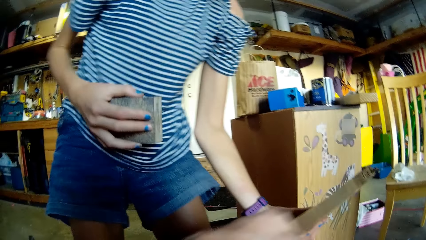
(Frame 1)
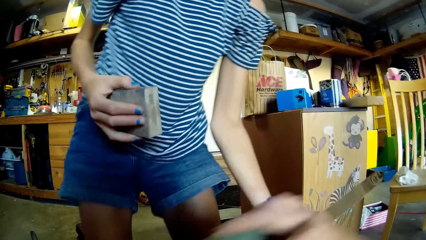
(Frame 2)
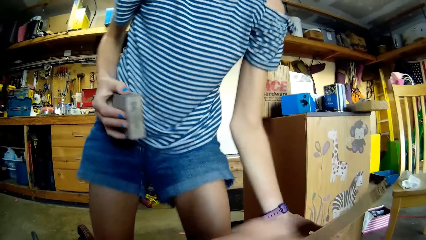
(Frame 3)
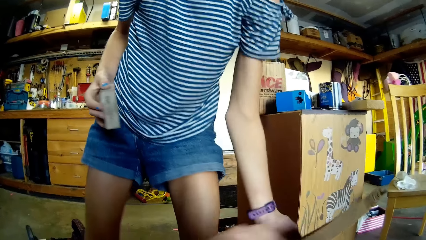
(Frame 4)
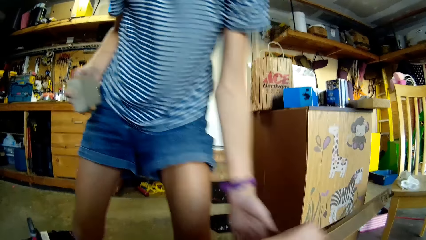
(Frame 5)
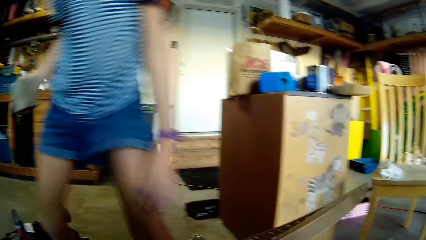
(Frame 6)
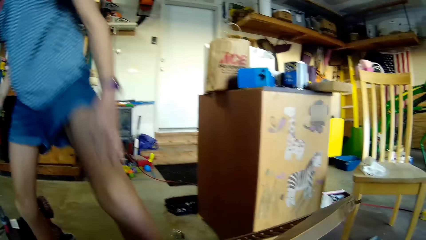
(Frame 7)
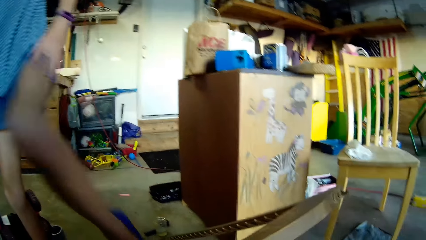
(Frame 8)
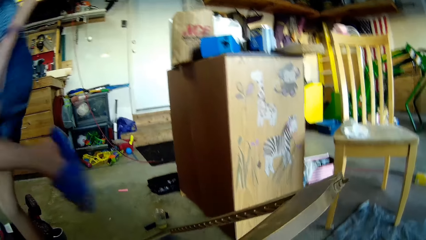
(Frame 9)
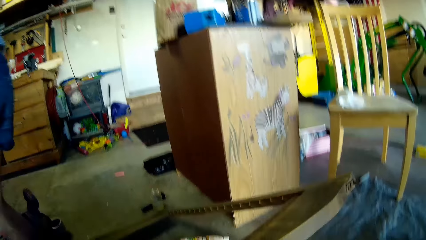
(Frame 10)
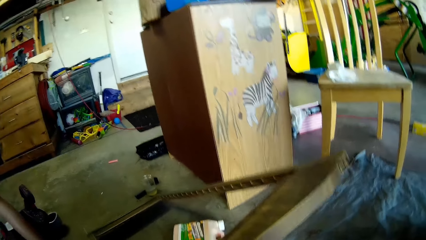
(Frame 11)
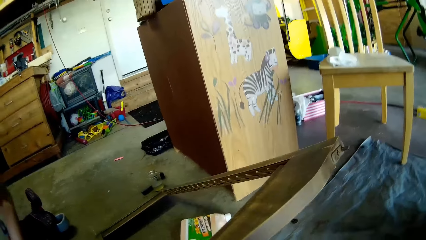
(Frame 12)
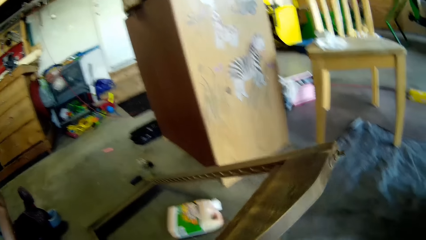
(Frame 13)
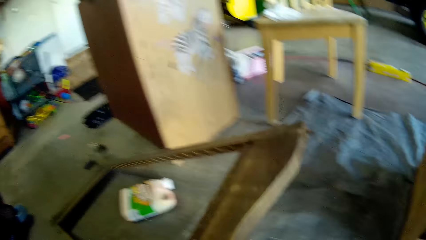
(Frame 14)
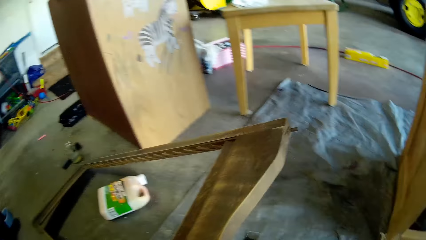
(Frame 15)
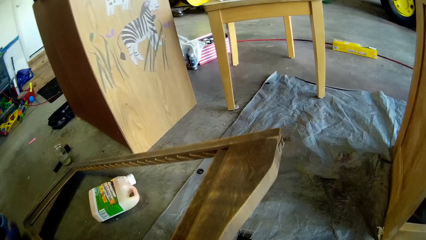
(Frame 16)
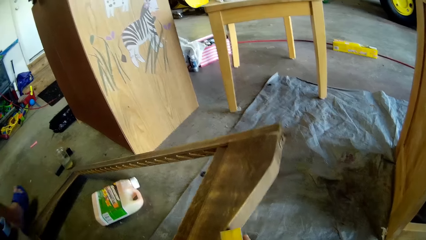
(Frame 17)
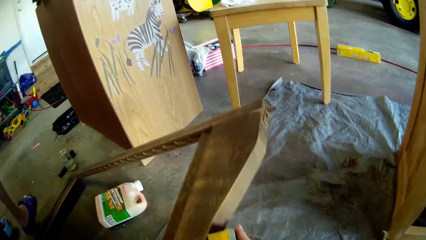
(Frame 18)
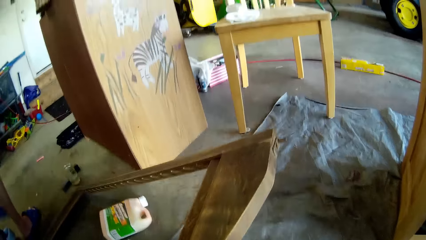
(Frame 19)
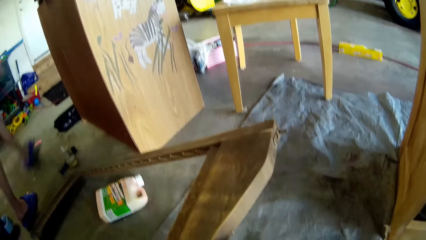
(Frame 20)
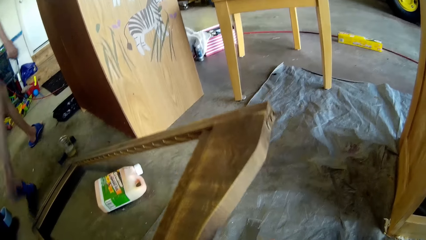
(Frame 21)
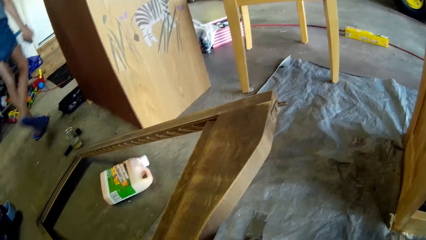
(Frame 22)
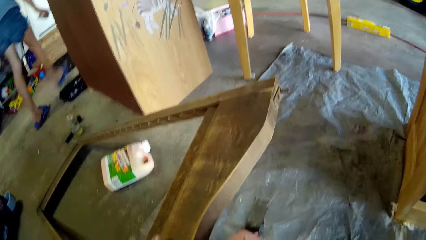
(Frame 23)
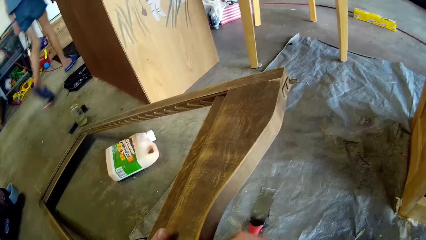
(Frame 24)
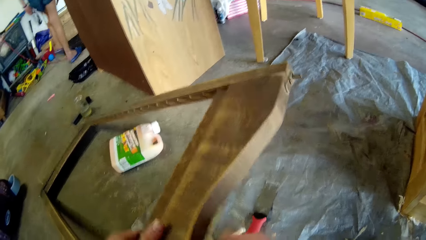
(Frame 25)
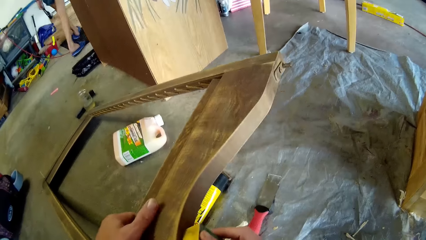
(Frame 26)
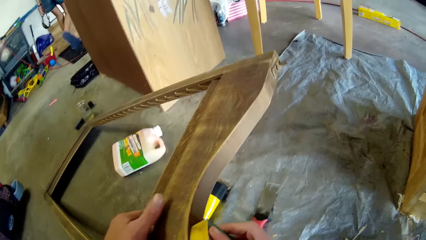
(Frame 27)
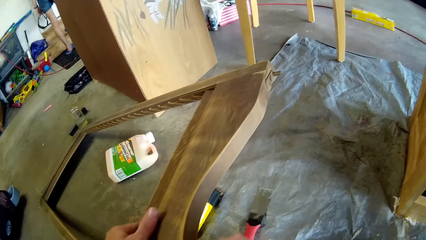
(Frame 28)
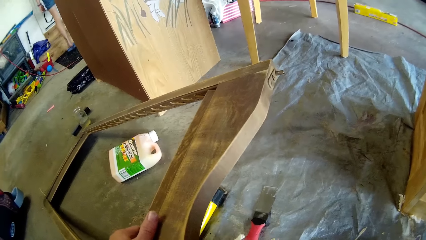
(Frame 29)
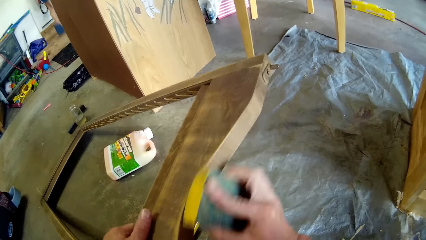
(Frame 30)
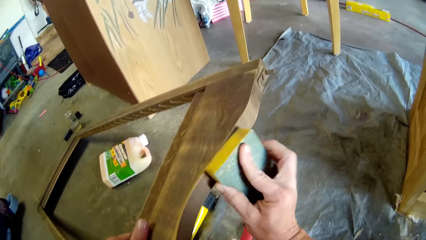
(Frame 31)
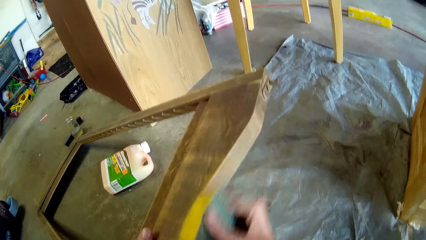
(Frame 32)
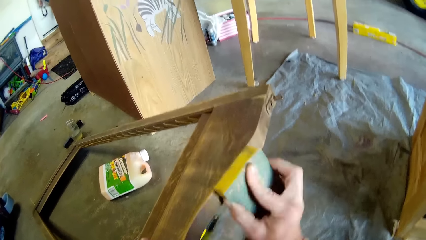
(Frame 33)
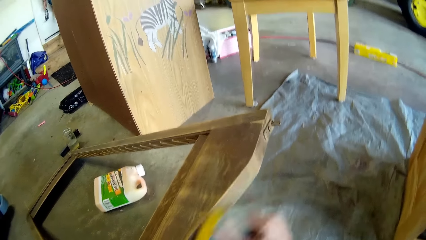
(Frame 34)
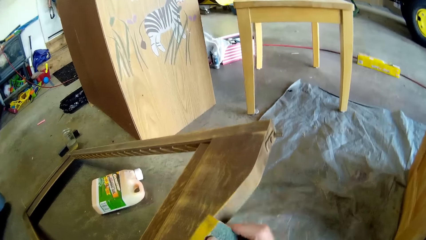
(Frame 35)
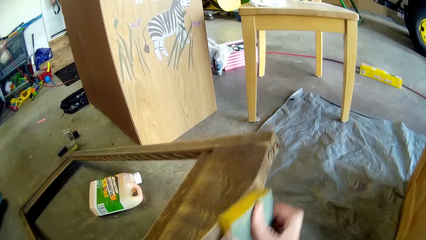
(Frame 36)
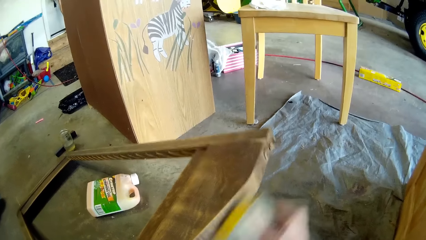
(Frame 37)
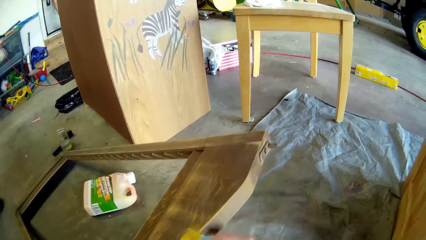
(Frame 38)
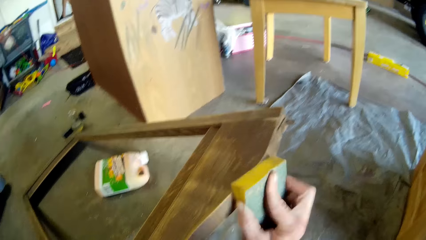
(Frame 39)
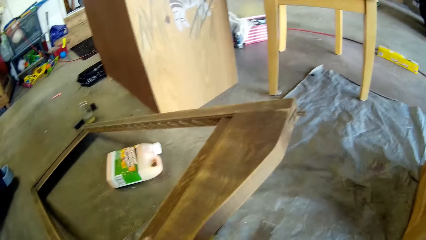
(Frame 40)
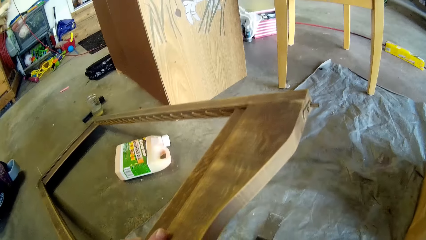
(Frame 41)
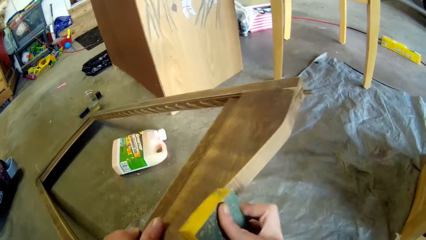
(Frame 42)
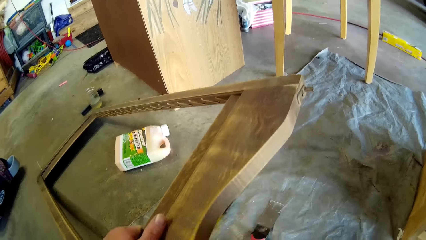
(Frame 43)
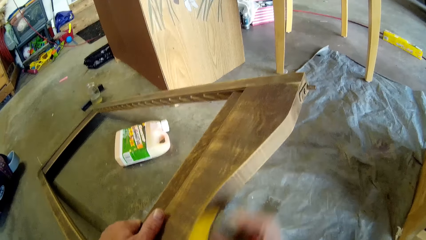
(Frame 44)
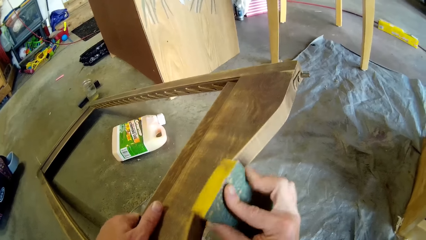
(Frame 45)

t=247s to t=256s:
The camera wearer walks. They scrub the frame.

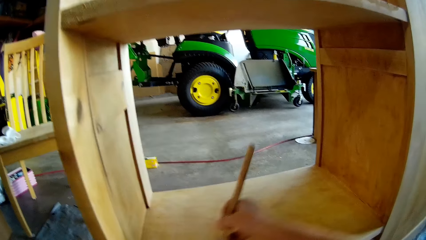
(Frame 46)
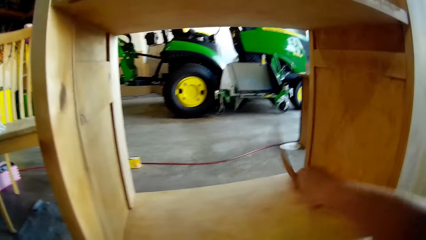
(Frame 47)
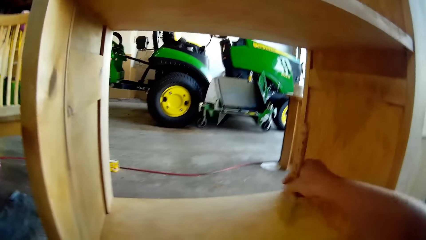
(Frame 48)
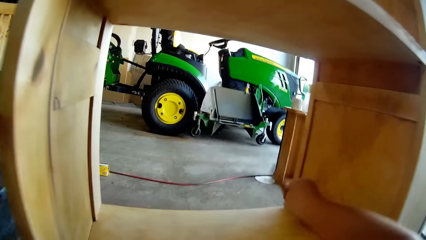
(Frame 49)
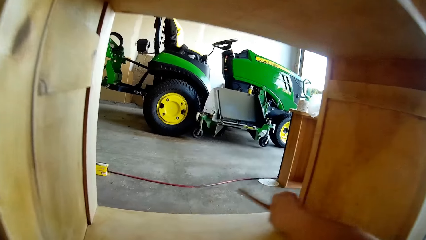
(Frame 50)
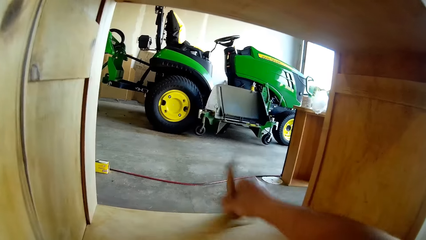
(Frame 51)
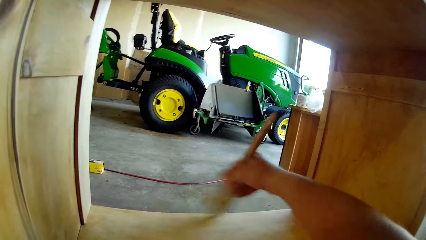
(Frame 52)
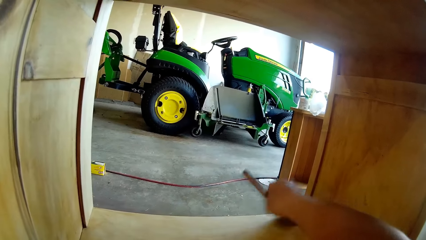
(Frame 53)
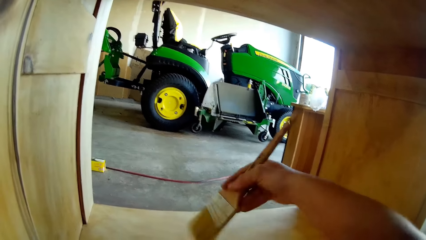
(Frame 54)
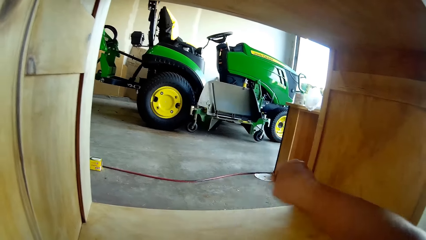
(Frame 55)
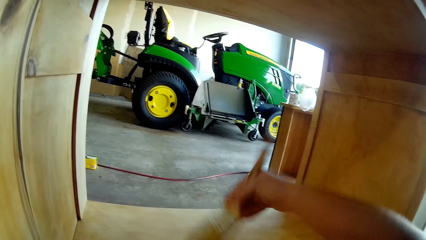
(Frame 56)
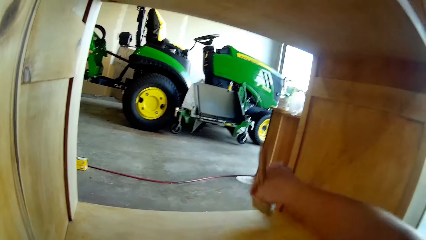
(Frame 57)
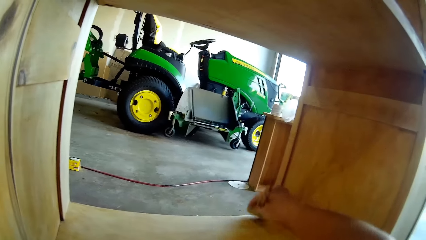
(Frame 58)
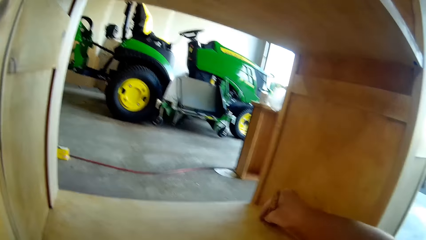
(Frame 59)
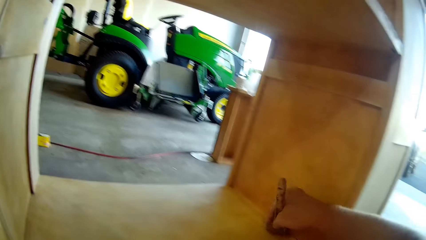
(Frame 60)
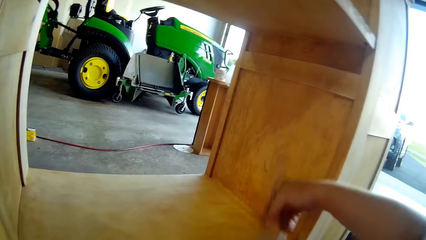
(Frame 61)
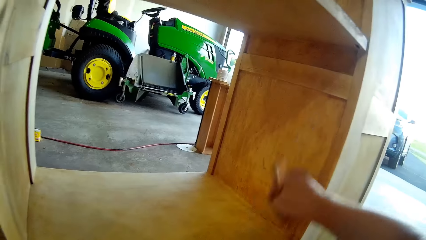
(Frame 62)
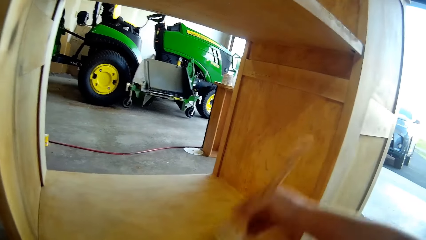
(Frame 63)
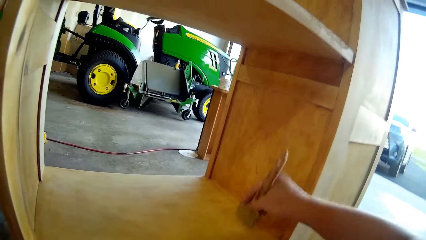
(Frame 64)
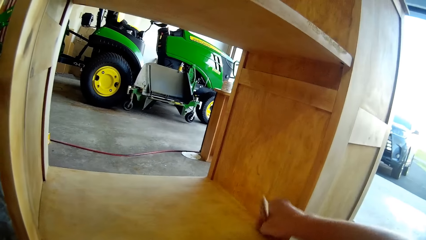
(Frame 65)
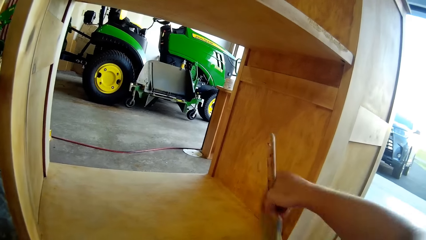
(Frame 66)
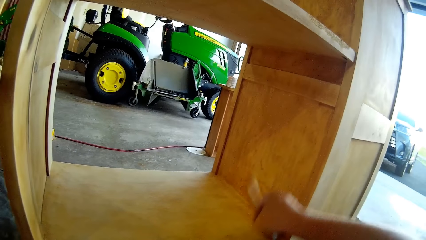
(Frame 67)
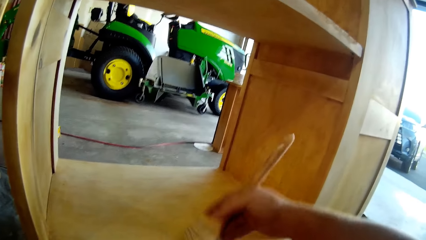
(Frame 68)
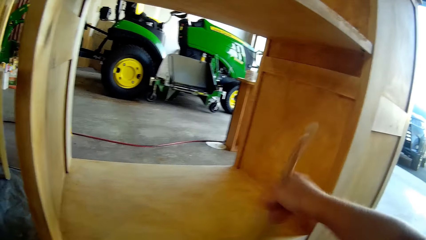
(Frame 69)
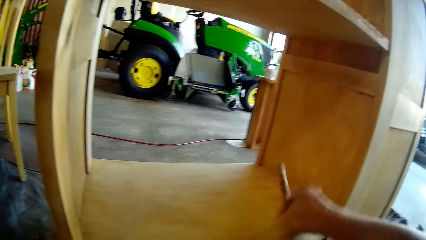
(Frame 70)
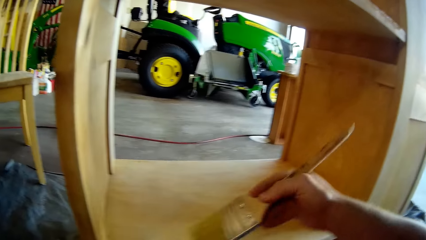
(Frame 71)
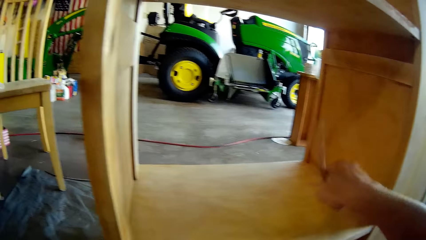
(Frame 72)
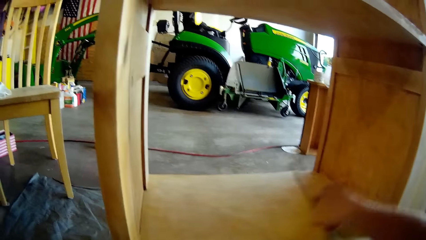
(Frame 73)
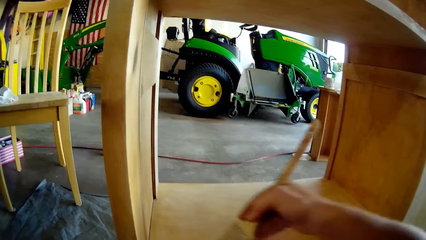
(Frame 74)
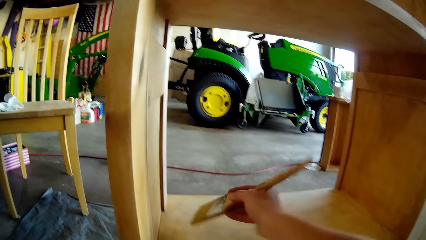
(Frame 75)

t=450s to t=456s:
The camera wearer brushes a wood furniture with a brush.
